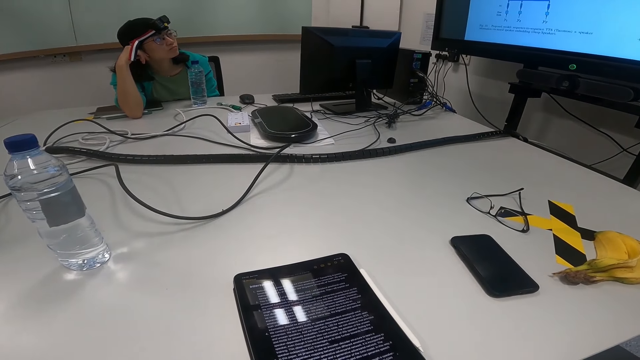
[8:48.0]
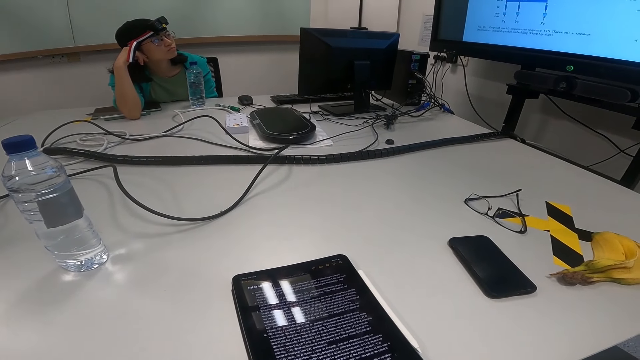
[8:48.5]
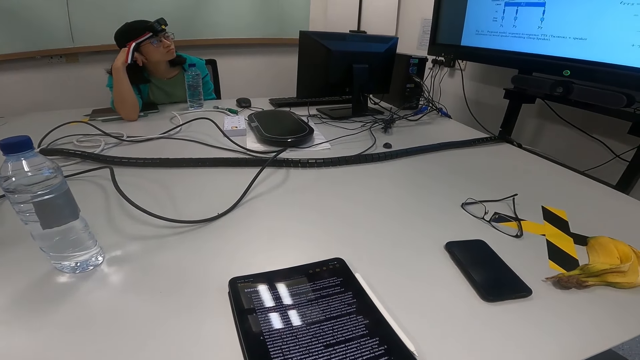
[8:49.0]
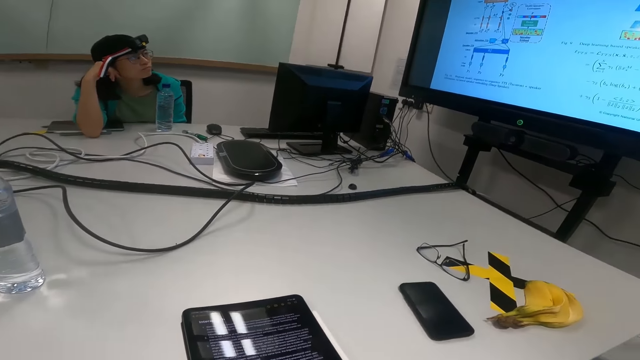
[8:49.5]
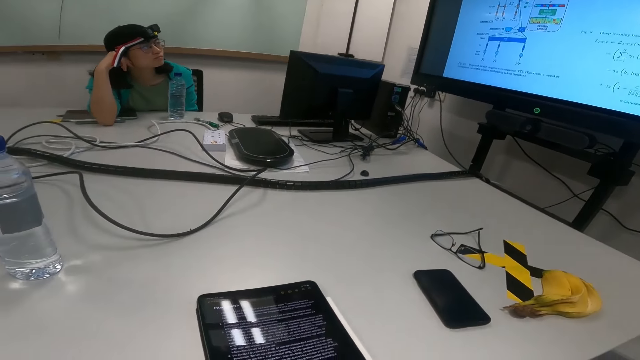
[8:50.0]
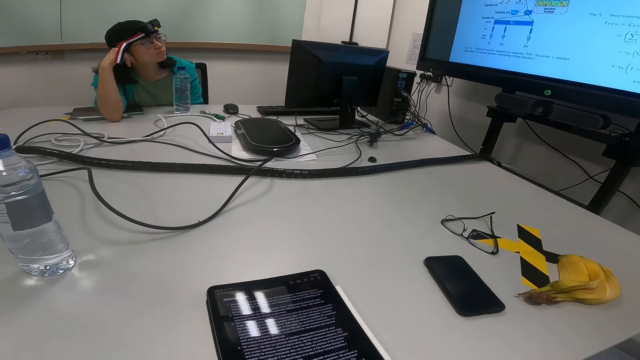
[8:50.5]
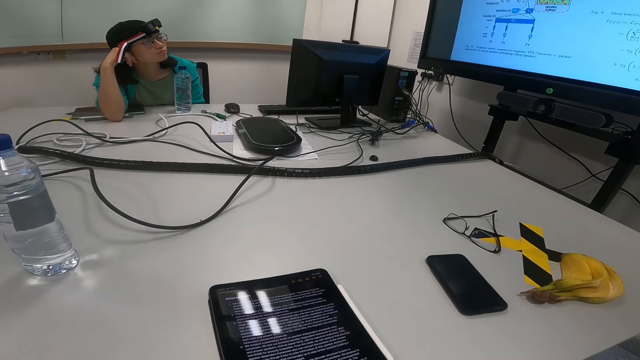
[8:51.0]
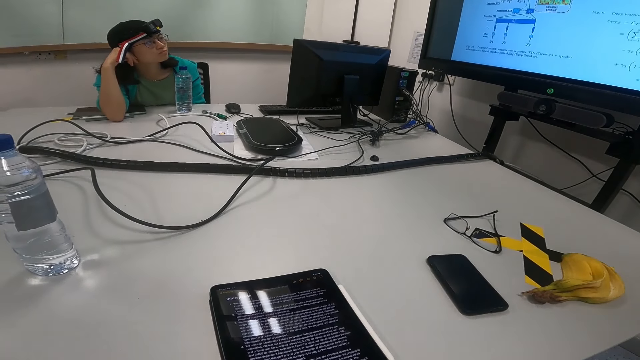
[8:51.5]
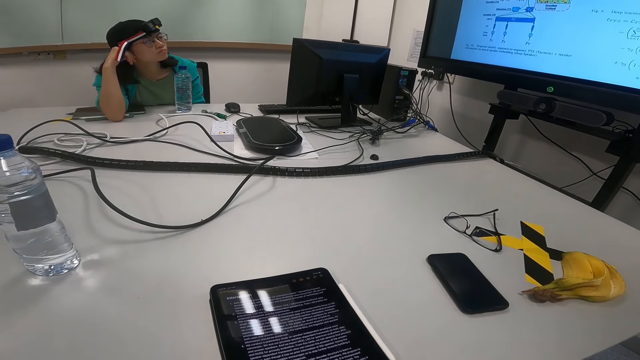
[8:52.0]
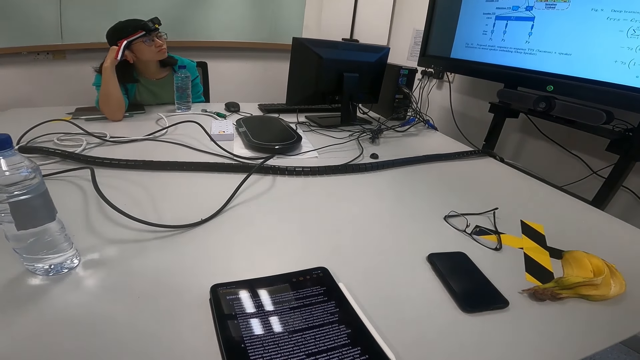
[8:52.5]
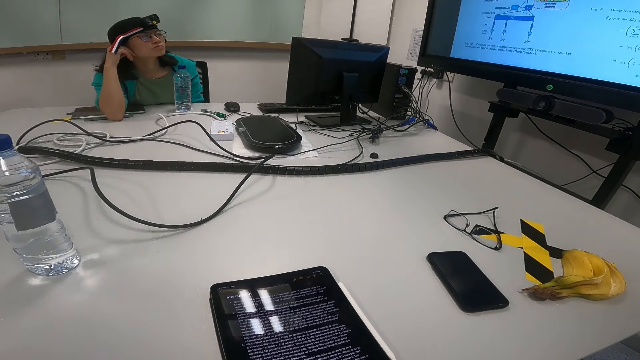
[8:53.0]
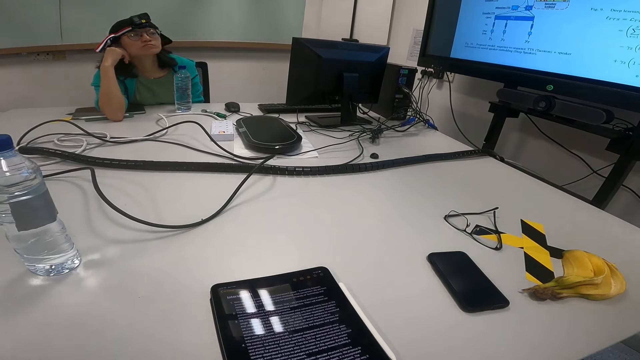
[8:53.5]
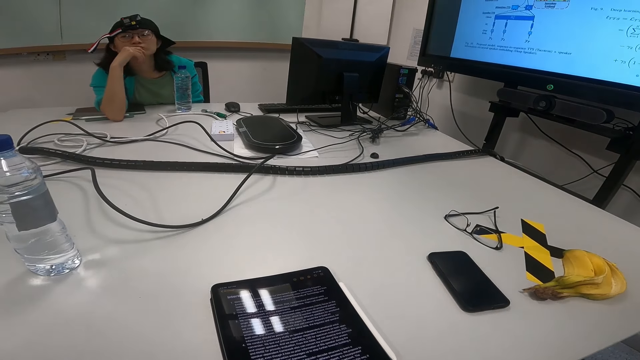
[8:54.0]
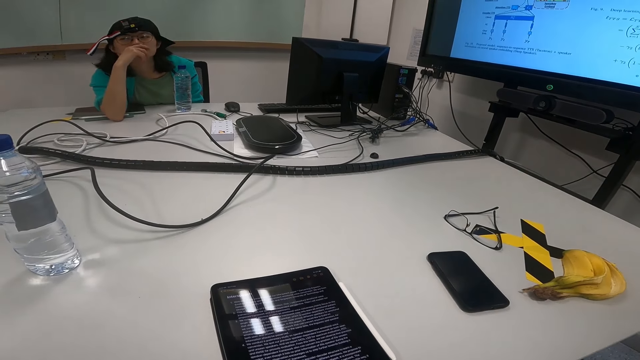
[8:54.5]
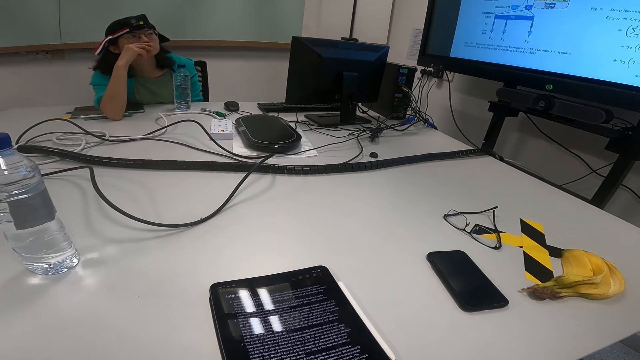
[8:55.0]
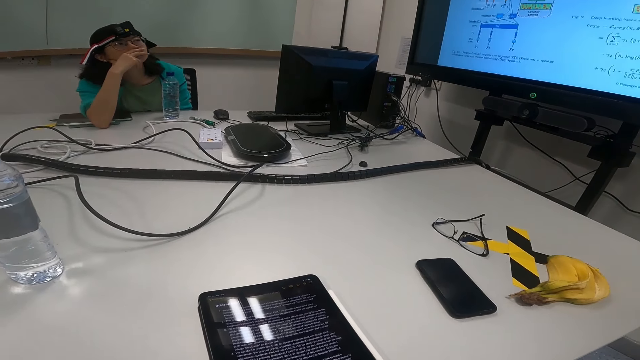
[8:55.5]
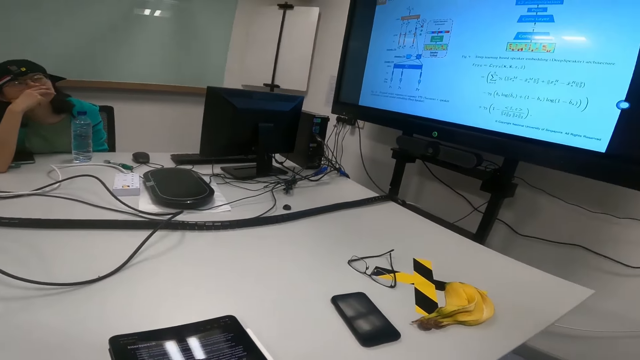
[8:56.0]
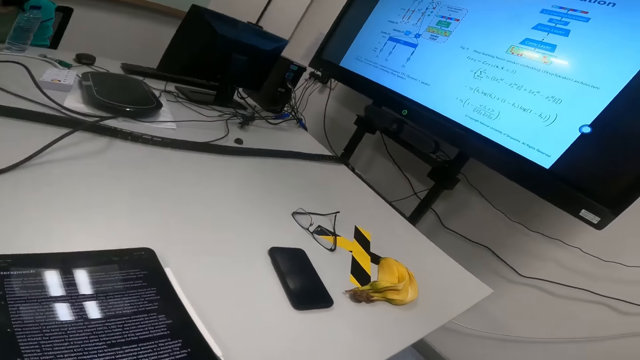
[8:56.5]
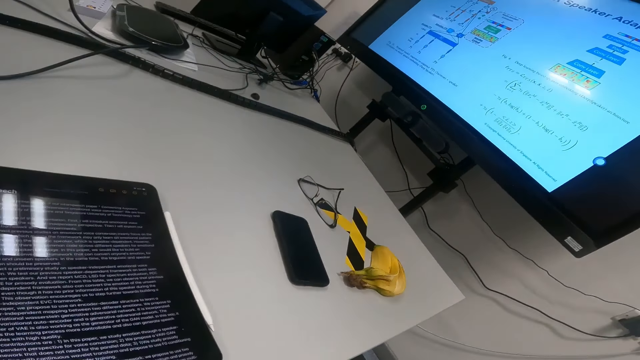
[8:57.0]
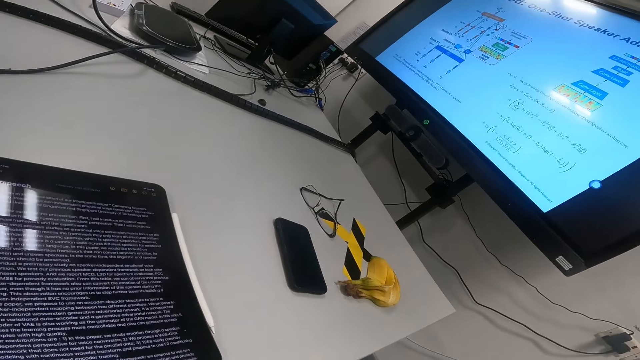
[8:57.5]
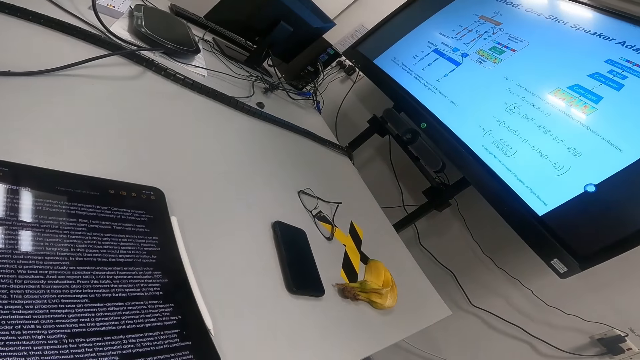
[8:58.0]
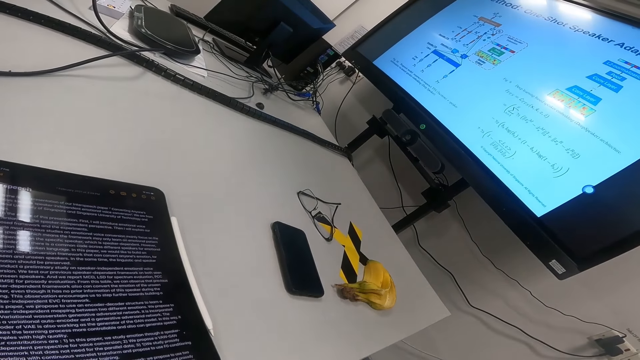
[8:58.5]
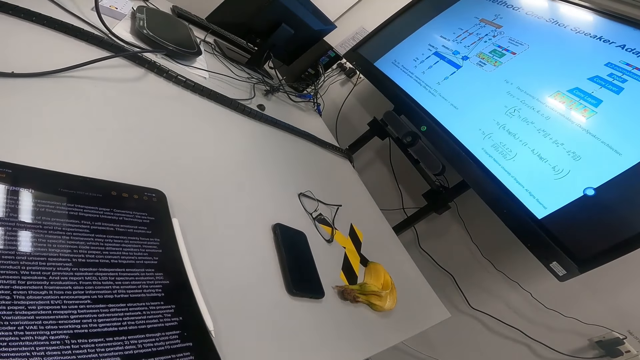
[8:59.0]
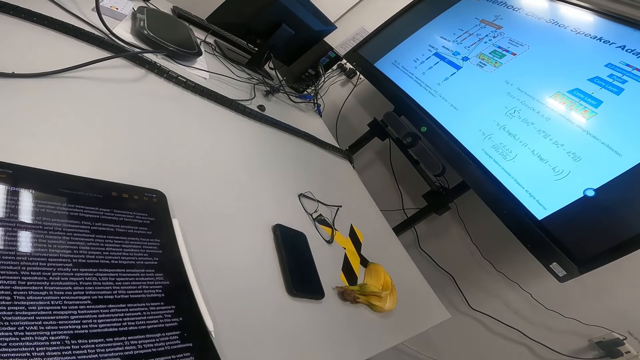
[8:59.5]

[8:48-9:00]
A lady moves her hand and touches her nose.

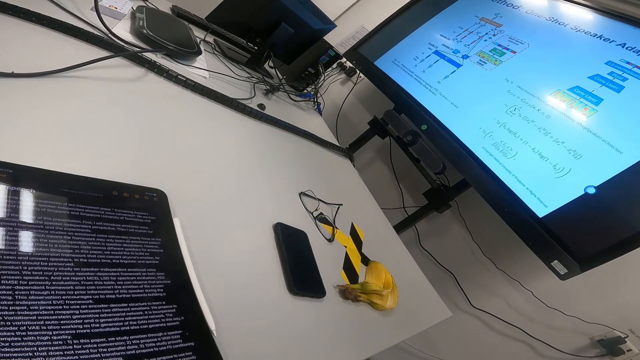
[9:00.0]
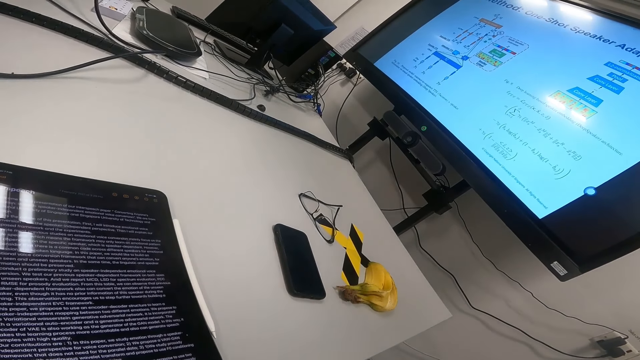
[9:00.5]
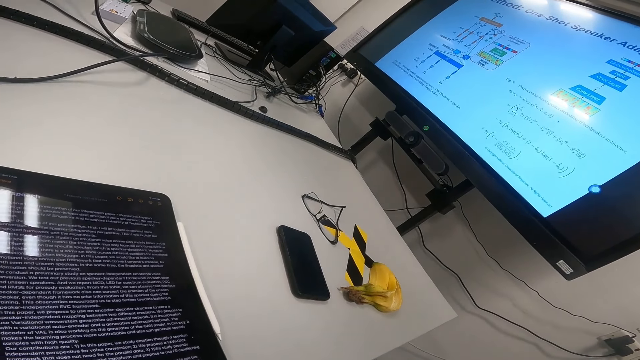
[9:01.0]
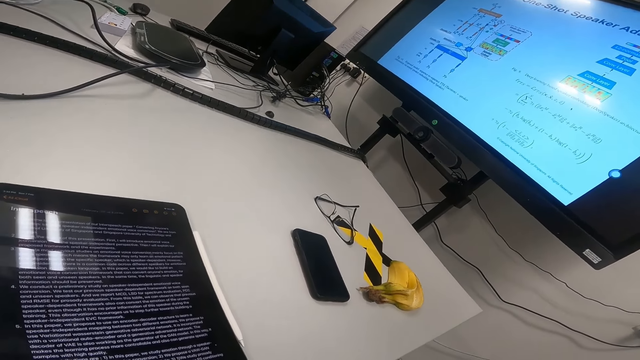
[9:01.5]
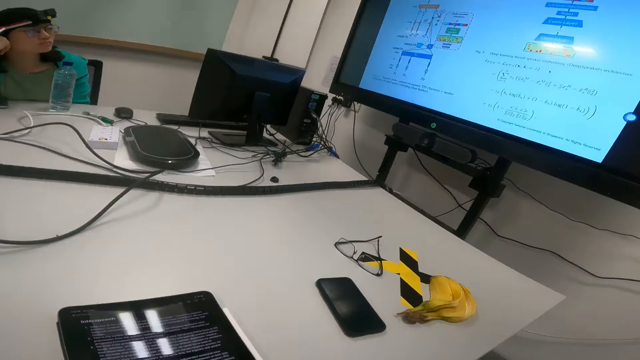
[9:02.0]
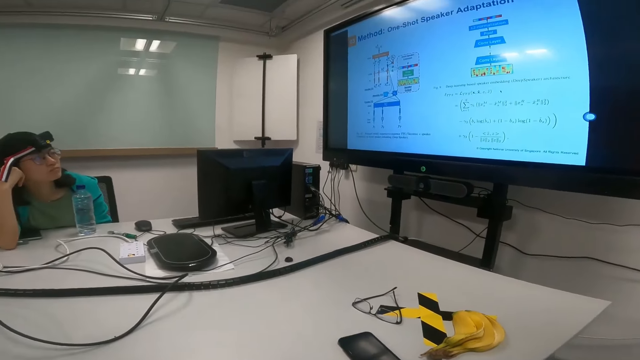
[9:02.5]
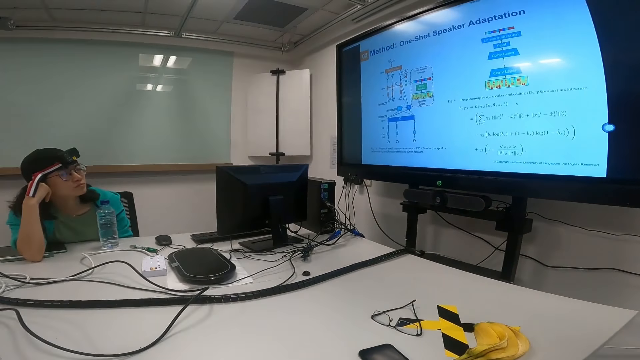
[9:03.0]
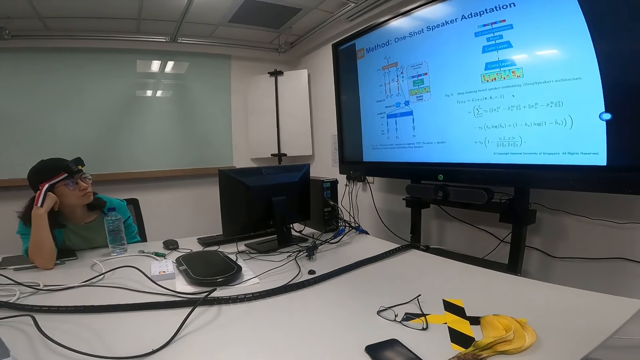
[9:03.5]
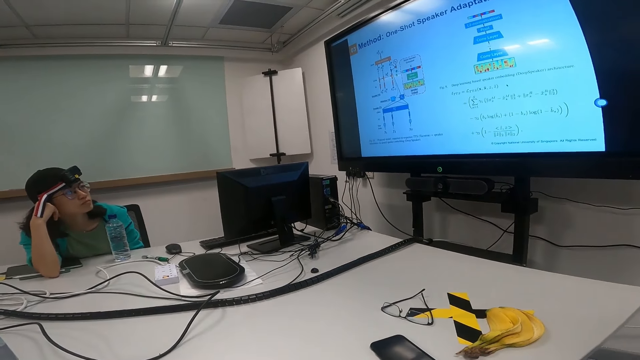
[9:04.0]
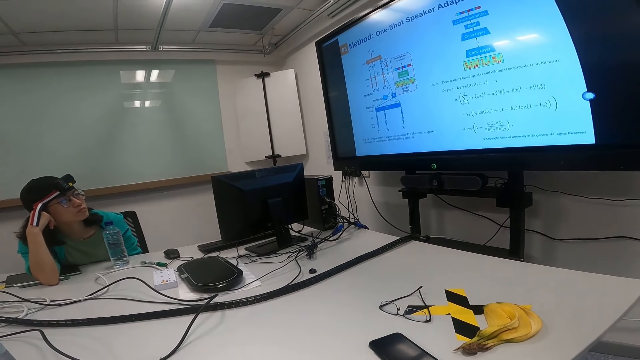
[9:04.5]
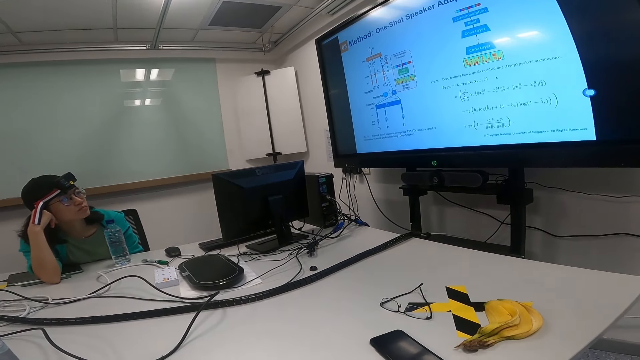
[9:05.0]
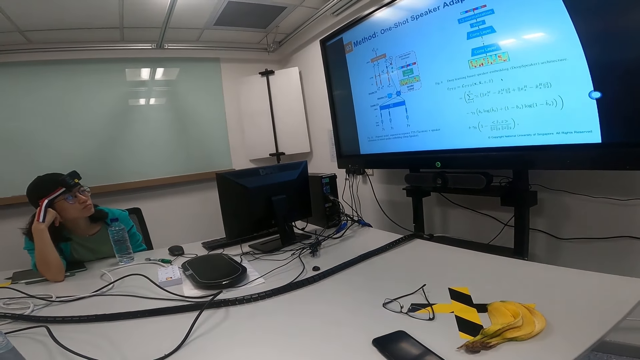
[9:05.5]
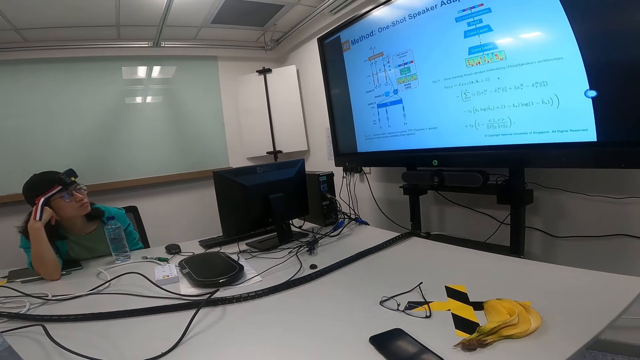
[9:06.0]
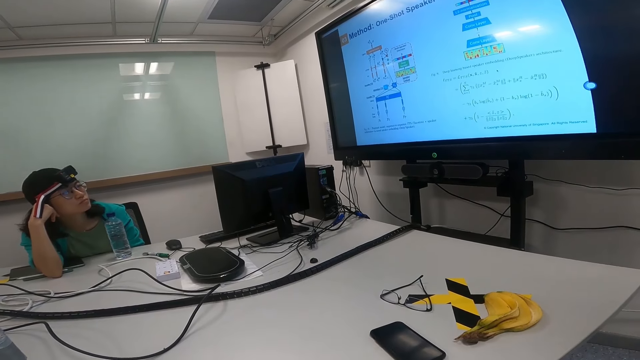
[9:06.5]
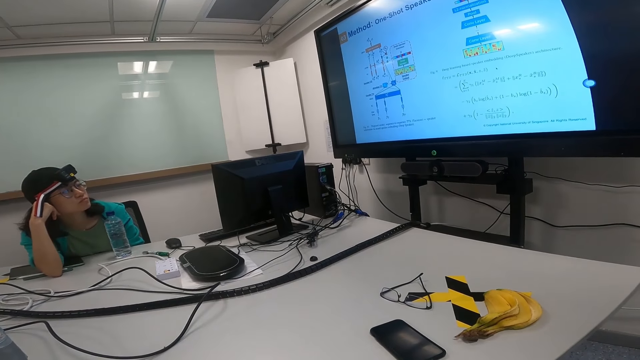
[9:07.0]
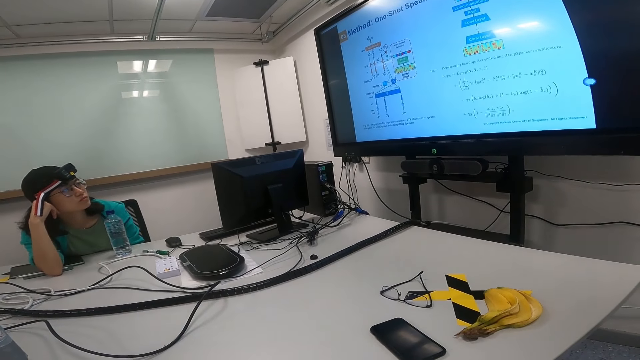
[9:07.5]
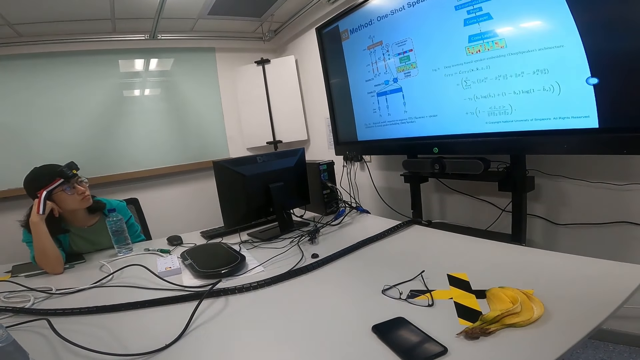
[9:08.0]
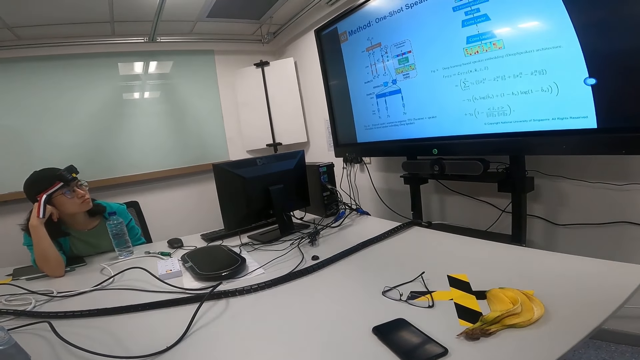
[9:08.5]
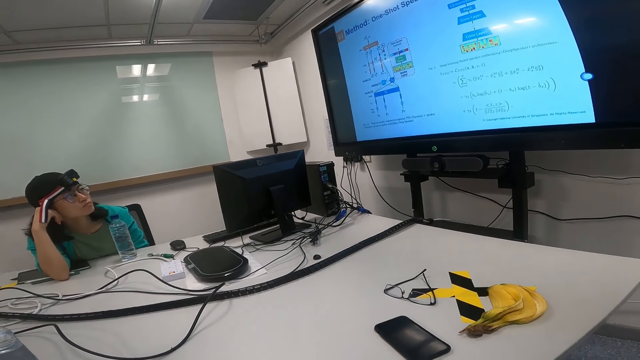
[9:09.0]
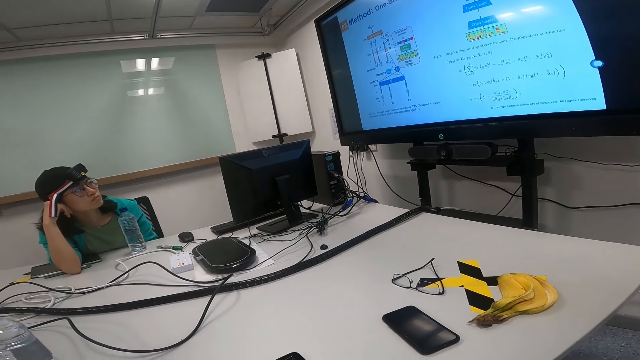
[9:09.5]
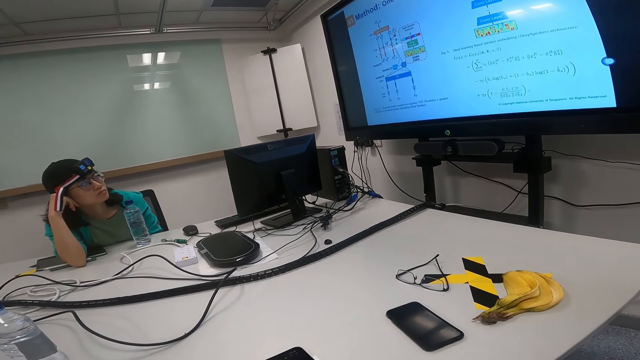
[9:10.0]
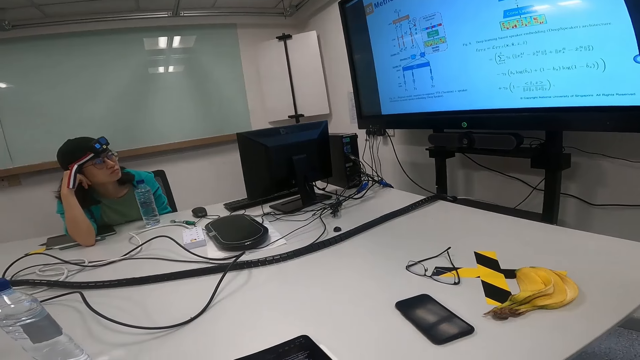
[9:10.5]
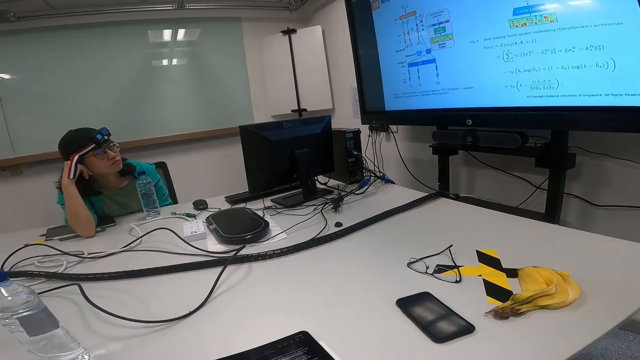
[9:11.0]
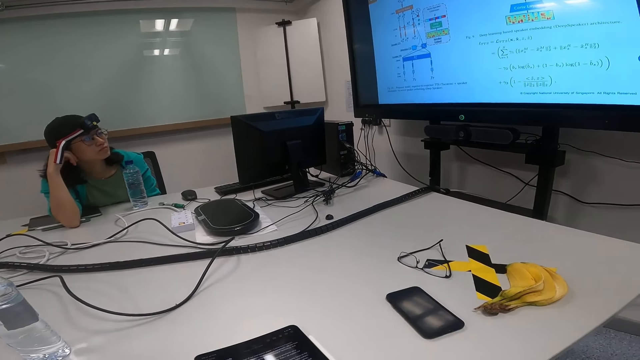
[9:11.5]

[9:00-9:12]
The camera wearer looks at the screen. A lady touches her ear.
